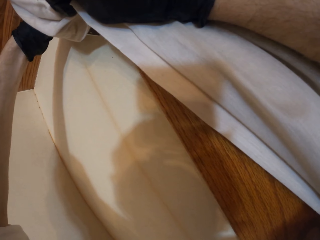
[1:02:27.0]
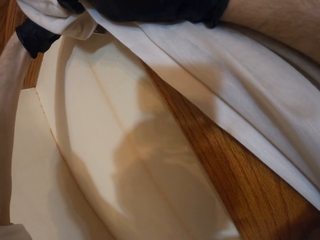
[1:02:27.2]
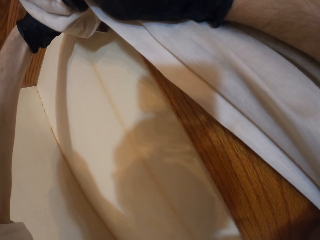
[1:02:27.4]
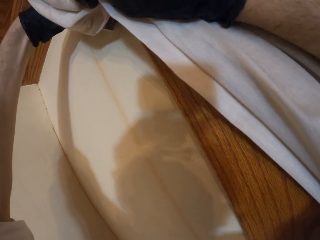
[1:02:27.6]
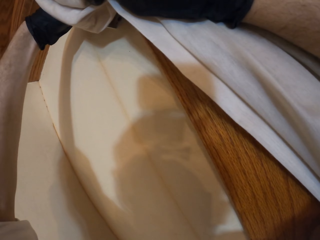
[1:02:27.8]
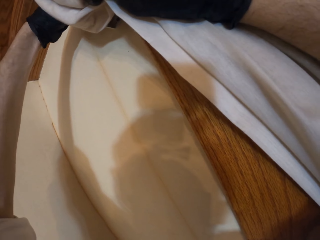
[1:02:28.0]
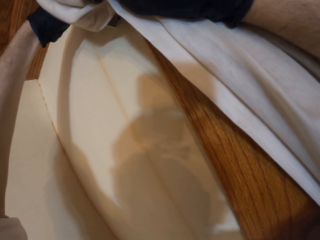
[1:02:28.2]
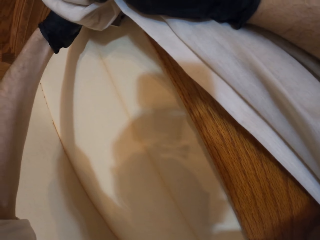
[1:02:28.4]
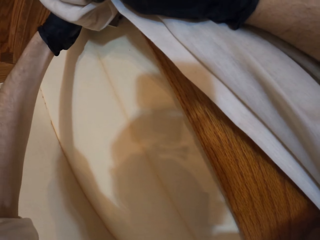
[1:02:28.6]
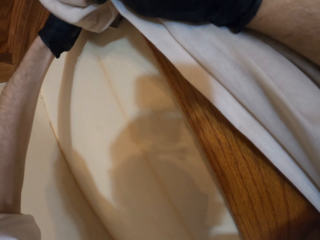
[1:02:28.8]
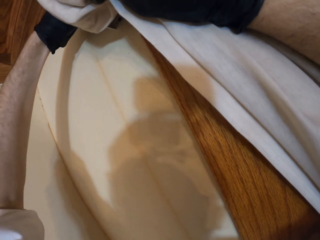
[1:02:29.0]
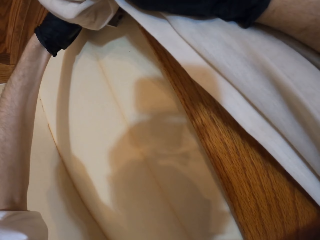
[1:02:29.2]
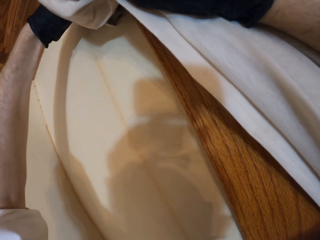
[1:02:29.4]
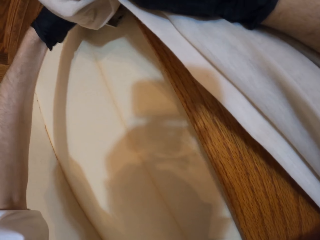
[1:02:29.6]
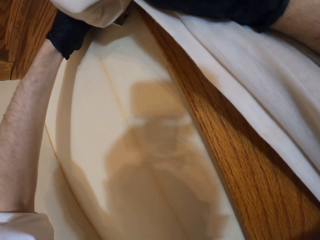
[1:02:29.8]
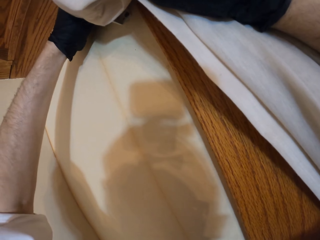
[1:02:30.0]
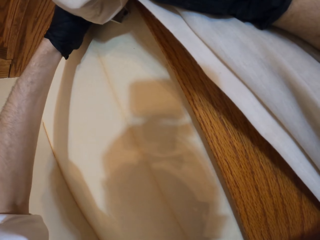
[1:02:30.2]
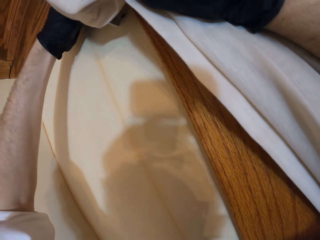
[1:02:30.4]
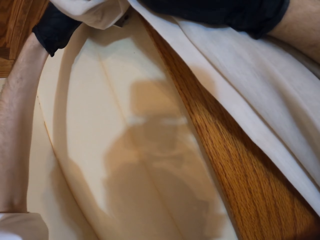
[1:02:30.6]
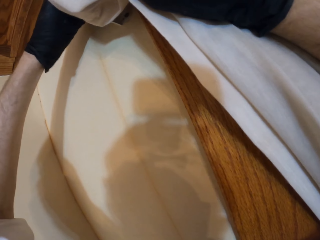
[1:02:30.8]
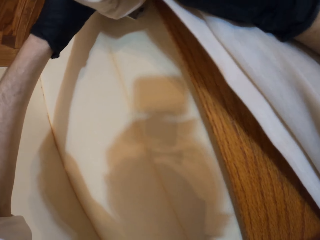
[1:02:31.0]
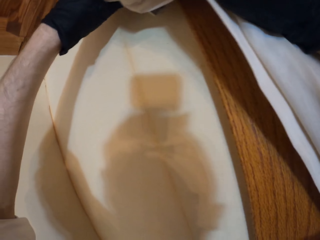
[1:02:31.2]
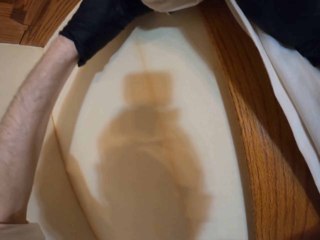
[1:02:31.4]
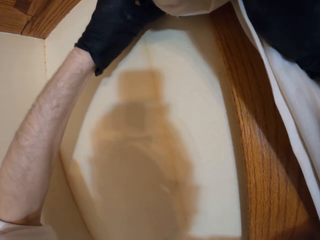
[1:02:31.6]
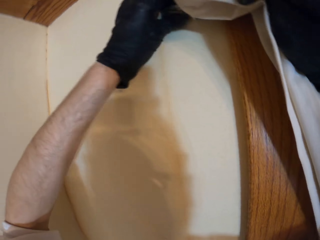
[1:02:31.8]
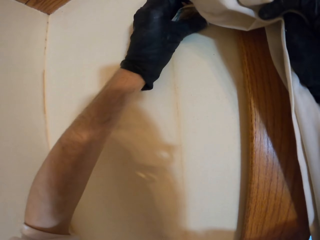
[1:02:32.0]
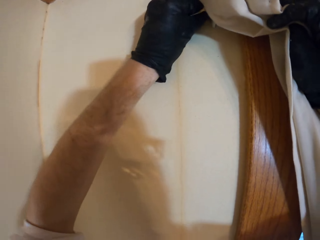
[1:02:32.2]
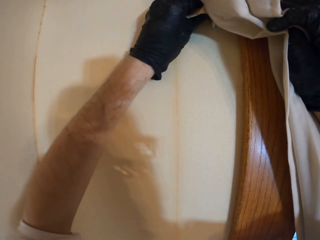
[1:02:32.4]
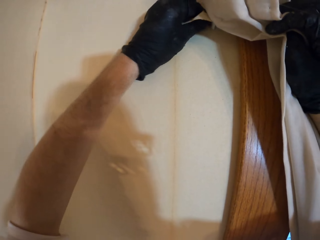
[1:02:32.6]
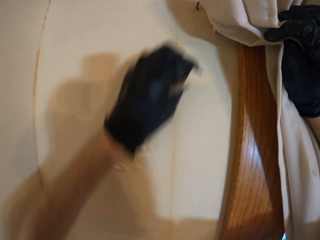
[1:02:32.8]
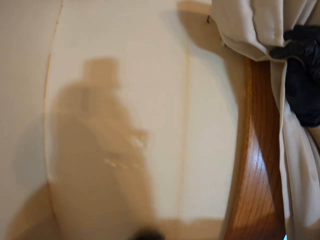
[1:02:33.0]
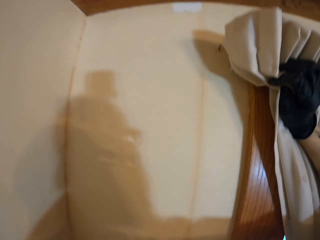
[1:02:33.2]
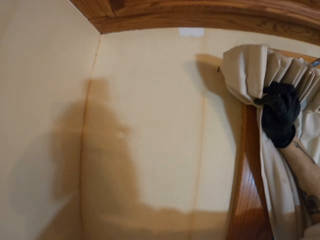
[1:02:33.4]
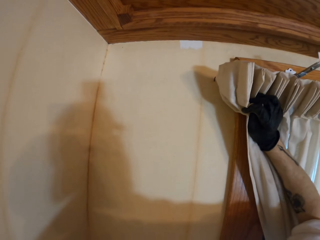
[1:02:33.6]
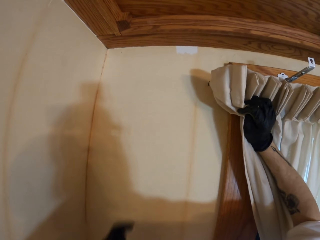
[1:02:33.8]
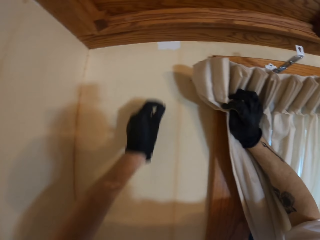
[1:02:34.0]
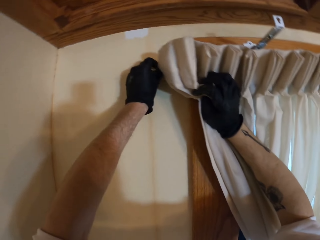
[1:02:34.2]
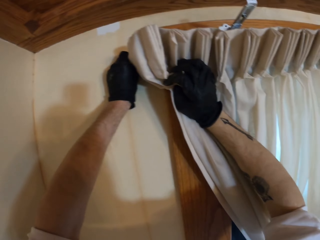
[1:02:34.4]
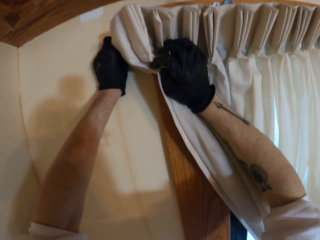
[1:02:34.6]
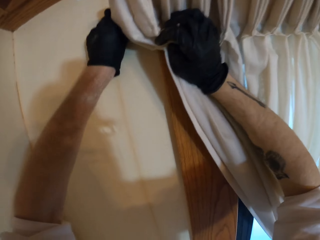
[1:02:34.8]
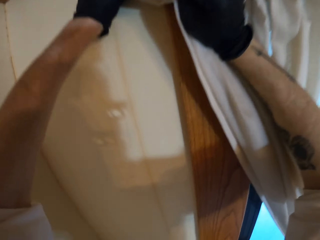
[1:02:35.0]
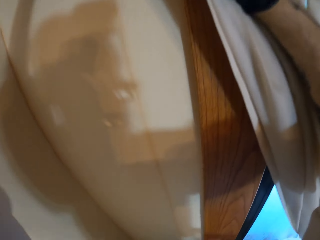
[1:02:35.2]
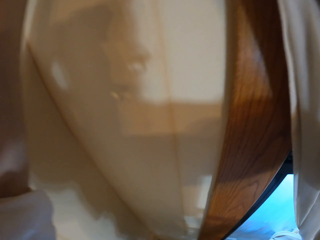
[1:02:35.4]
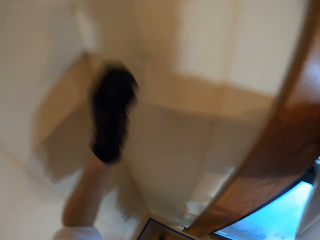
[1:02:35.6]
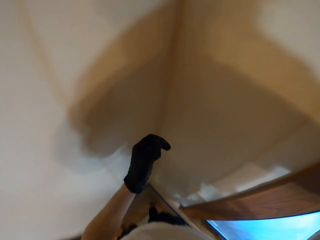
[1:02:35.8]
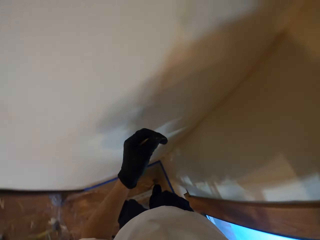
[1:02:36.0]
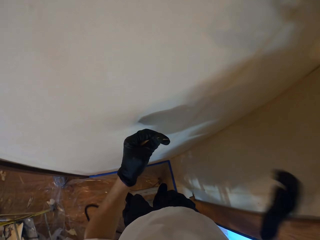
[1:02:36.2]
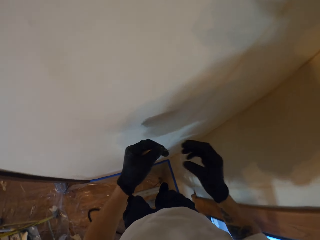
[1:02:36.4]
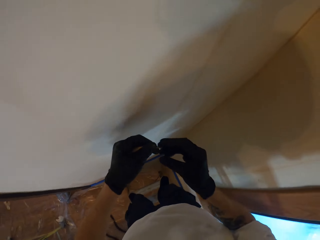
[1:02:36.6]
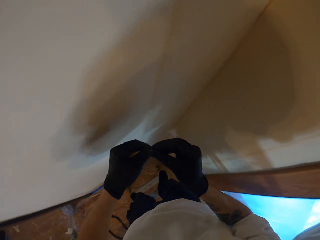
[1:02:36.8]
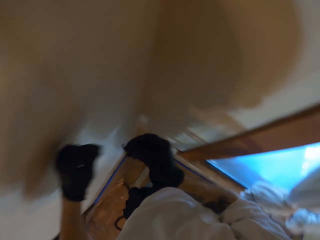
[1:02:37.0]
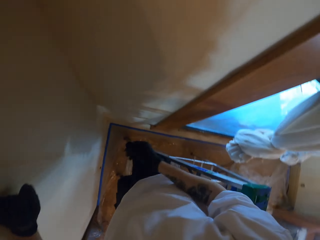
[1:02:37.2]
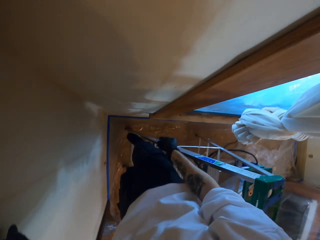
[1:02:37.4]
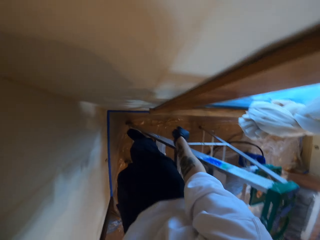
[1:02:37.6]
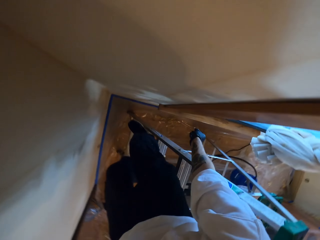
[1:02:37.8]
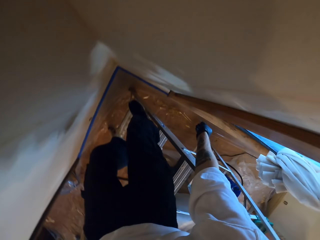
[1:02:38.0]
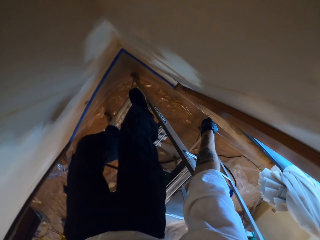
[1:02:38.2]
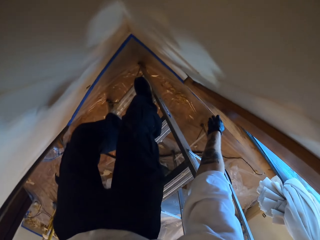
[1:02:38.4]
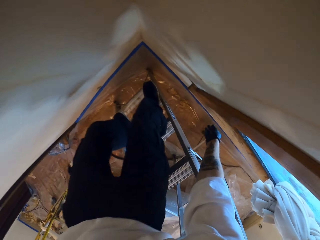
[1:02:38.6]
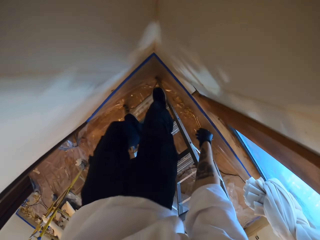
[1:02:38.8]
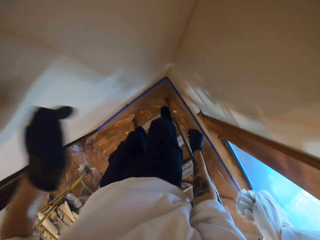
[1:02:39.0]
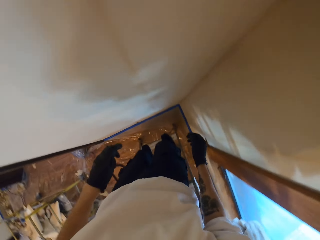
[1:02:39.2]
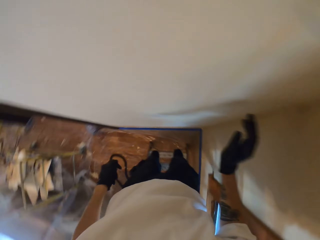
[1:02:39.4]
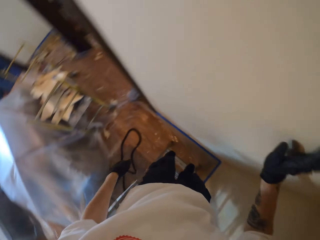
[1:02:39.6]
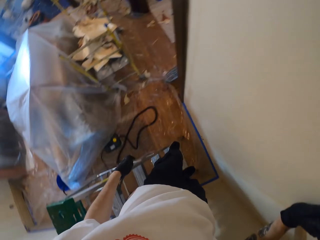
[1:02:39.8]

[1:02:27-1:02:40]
The camera wearer holds an object. They put the object on a window.

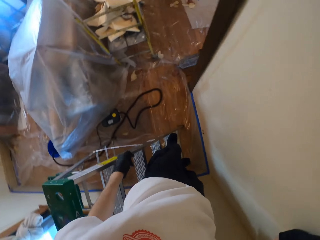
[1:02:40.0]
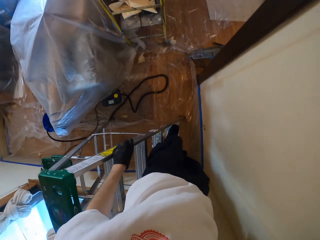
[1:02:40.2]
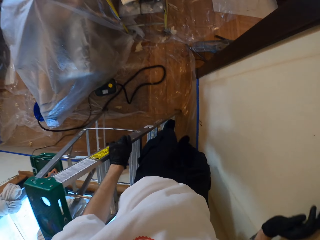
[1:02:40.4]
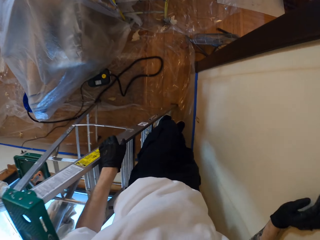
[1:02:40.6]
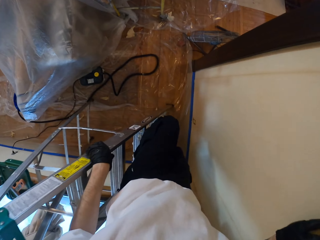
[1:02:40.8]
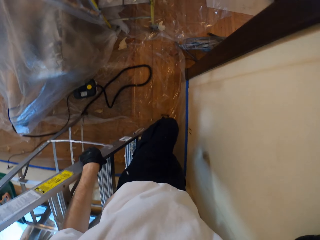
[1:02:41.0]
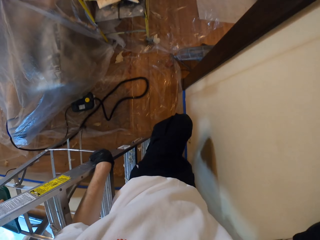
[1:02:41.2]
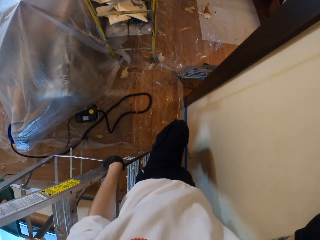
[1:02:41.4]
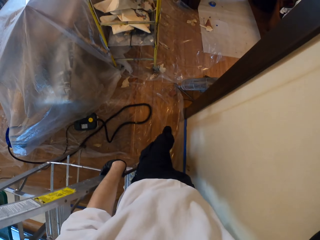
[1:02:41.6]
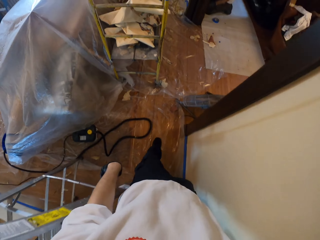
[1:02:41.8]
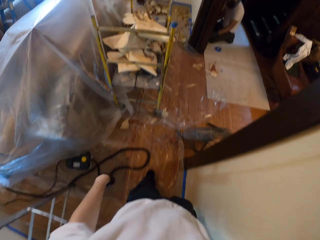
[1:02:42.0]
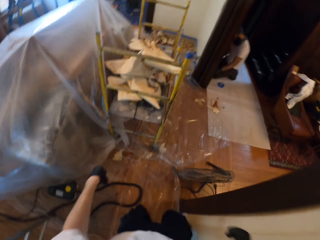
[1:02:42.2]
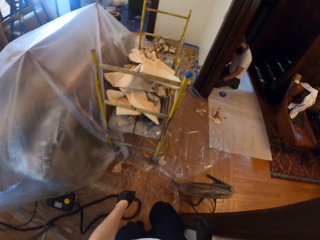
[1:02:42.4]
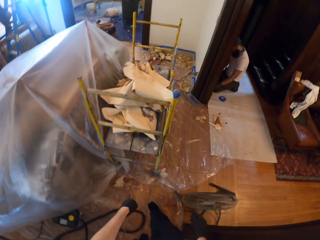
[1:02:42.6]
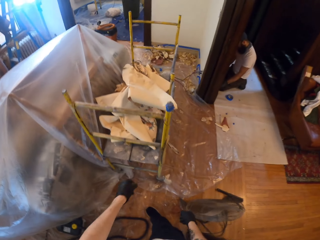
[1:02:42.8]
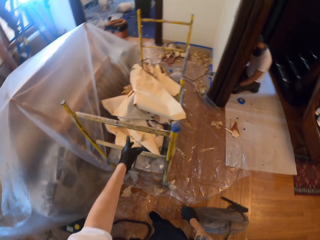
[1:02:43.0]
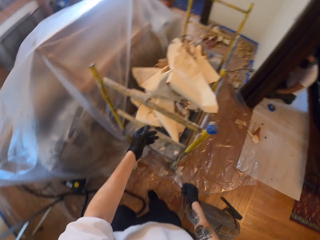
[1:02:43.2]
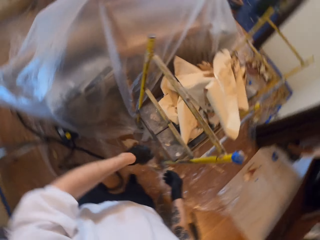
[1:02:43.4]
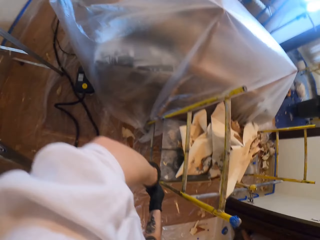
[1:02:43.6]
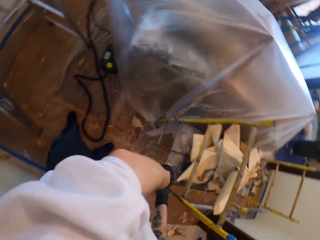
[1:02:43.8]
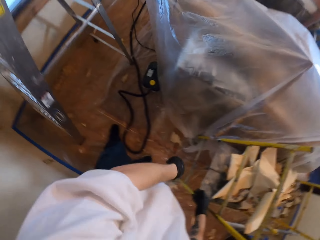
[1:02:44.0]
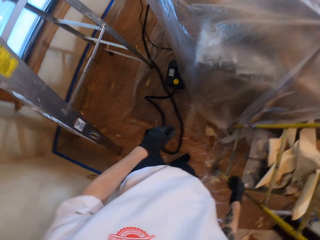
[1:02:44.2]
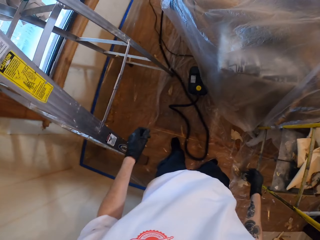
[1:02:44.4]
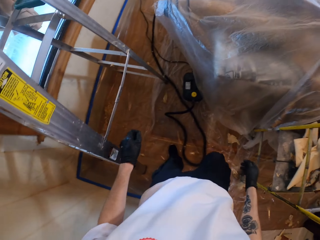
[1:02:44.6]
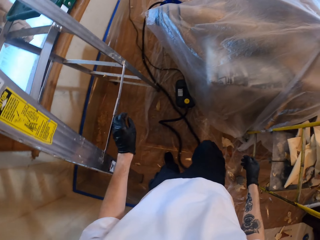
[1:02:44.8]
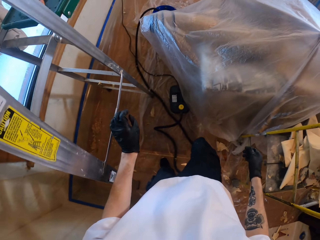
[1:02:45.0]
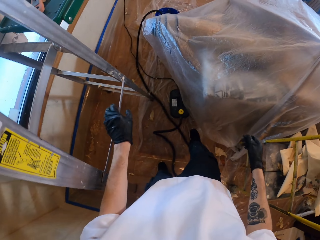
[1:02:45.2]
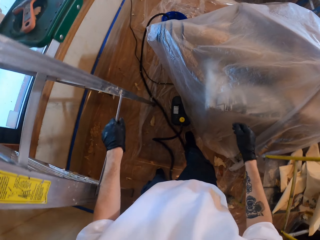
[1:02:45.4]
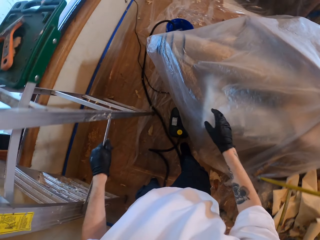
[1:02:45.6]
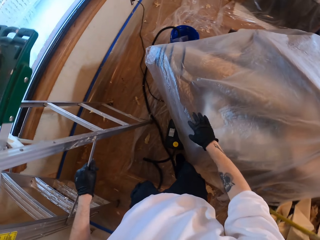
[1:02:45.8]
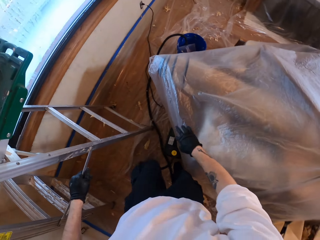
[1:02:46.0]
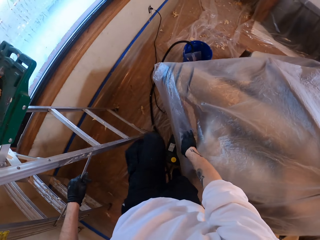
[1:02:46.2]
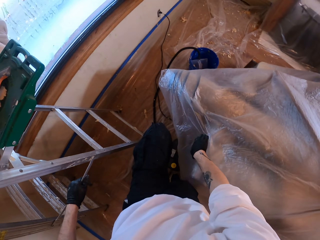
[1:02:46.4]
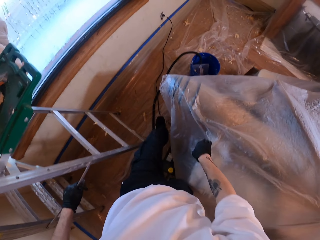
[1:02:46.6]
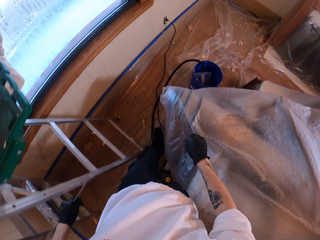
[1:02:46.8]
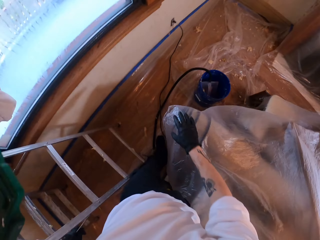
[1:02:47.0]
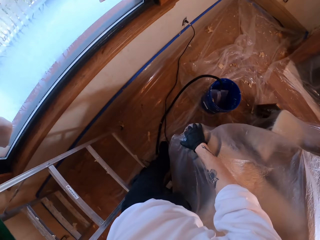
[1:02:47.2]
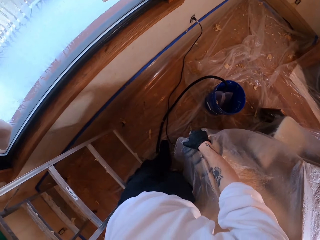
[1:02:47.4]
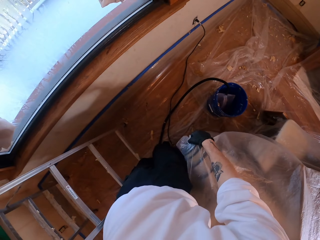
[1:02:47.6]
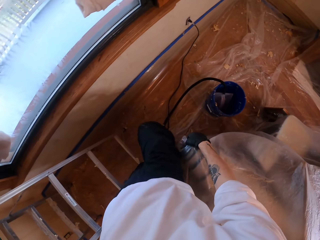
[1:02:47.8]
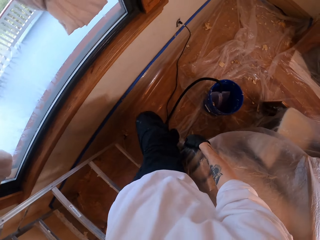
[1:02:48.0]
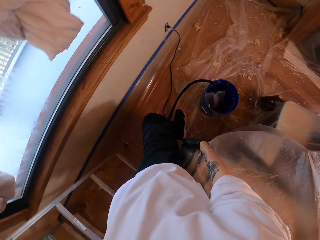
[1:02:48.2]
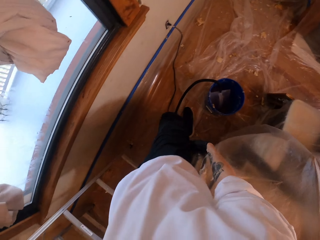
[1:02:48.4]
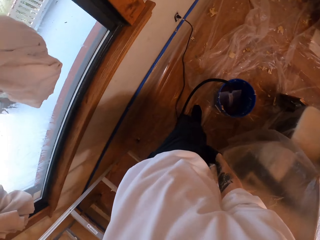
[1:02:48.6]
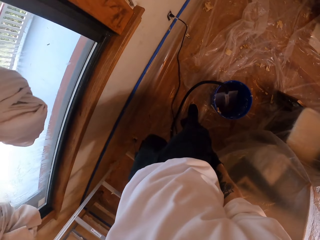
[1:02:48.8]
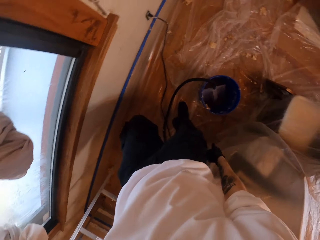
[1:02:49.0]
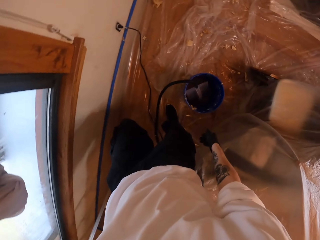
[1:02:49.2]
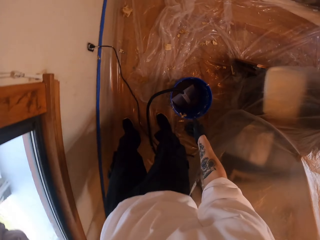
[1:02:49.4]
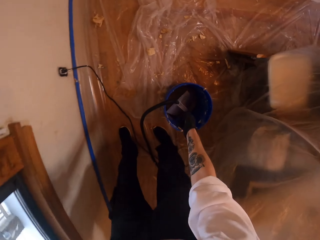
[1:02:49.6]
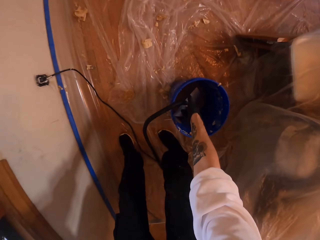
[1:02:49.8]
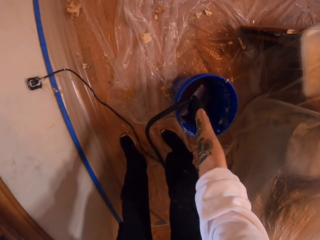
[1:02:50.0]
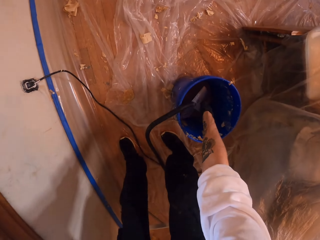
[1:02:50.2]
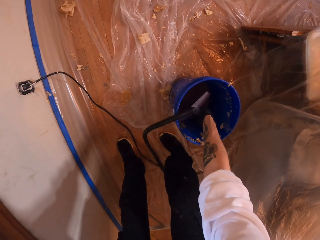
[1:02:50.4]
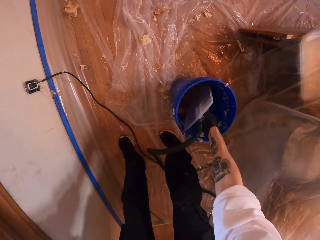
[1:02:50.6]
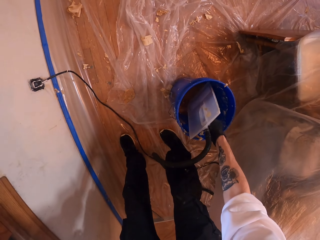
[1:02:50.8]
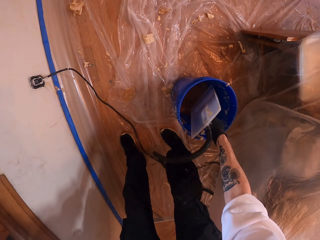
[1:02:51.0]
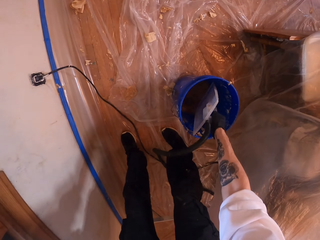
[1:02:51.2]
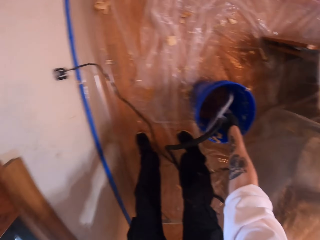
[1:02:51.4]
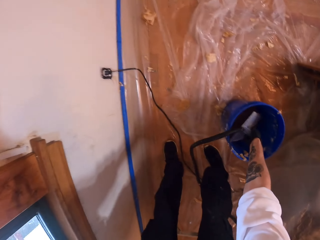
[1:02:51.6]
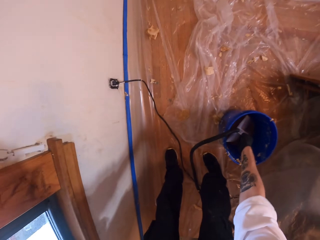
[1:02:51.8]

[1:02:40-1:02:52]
The camera wearer descends from the ladder. They throw wall paper into a metal rack. They walk past the ladder. They support themselves on a paper. They touch the sander machine. They take a heater.
